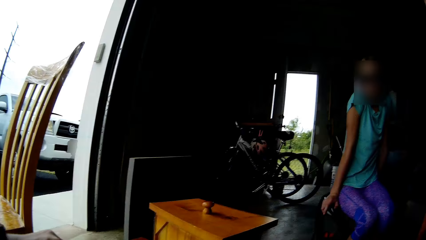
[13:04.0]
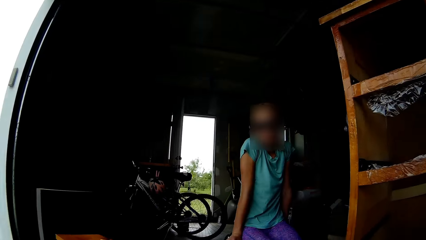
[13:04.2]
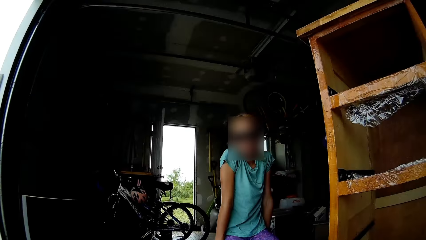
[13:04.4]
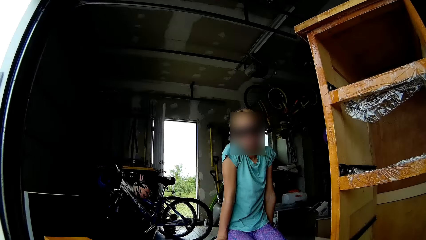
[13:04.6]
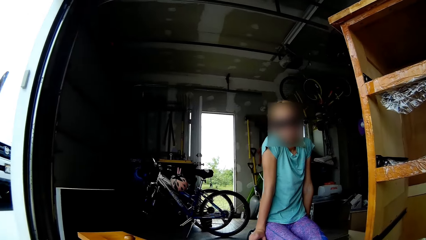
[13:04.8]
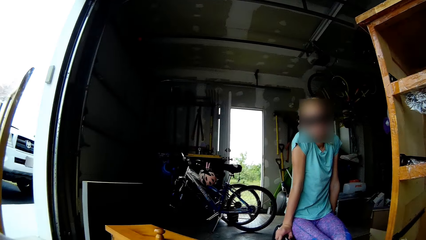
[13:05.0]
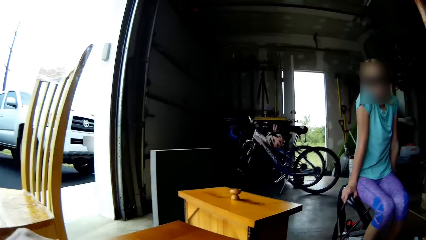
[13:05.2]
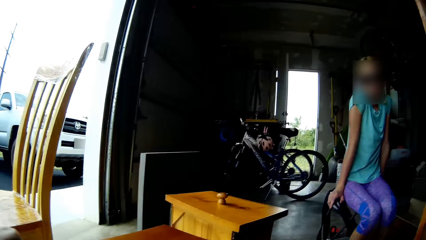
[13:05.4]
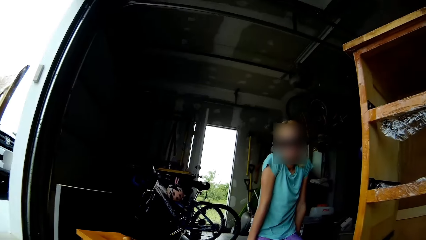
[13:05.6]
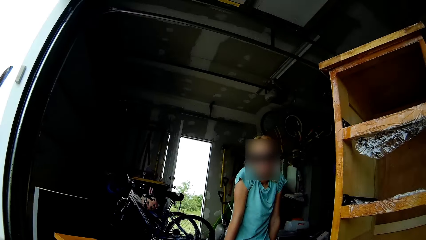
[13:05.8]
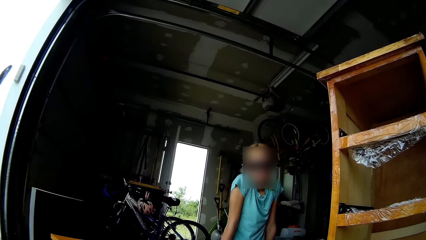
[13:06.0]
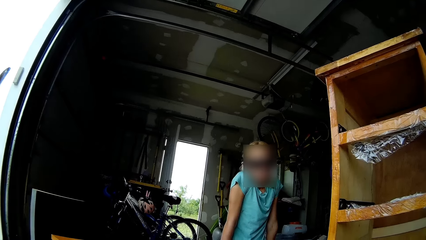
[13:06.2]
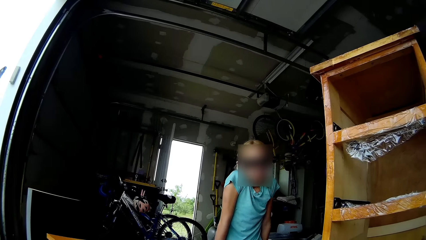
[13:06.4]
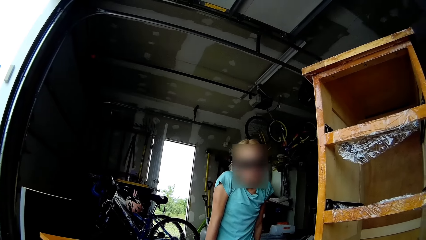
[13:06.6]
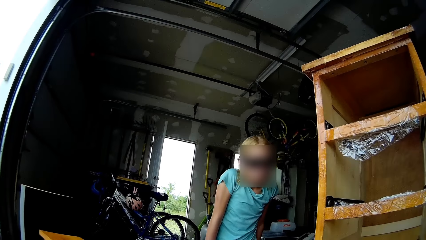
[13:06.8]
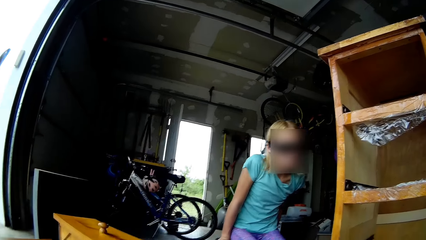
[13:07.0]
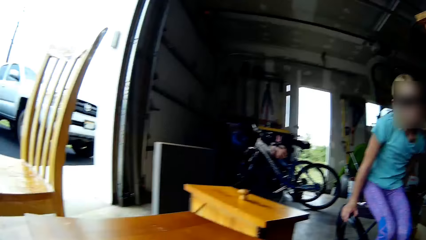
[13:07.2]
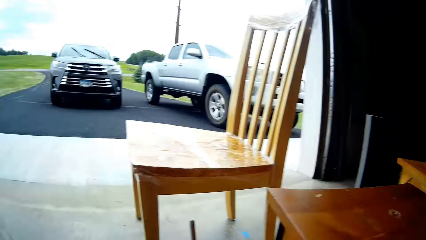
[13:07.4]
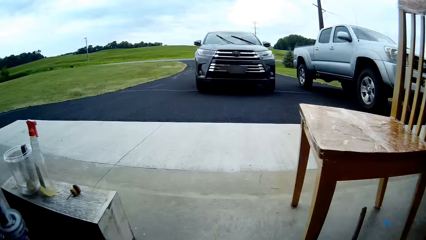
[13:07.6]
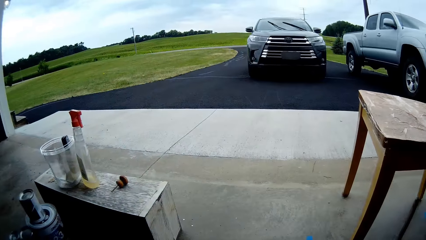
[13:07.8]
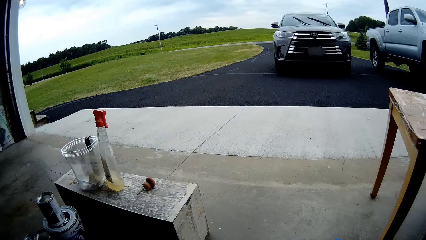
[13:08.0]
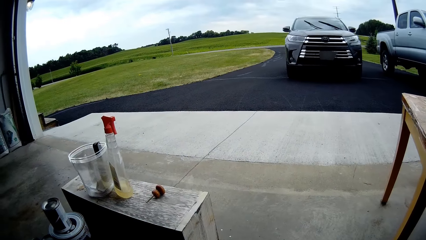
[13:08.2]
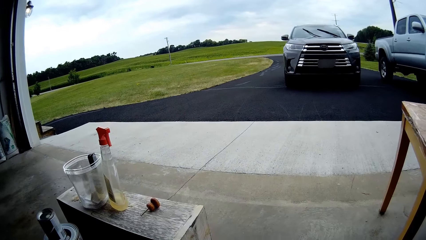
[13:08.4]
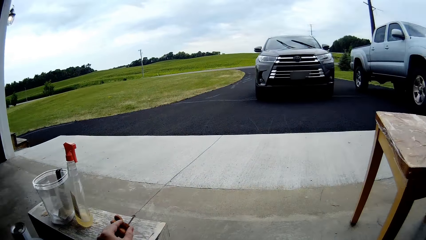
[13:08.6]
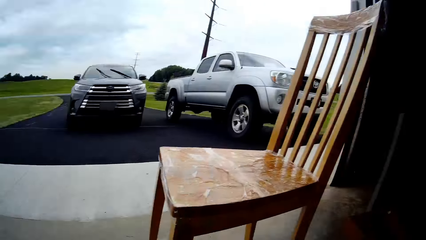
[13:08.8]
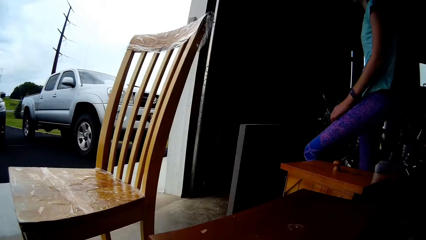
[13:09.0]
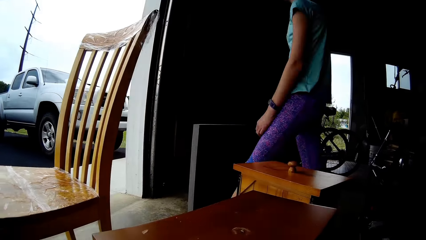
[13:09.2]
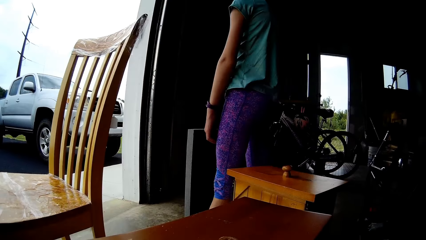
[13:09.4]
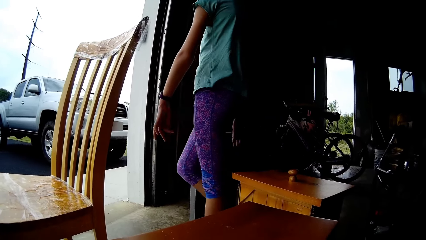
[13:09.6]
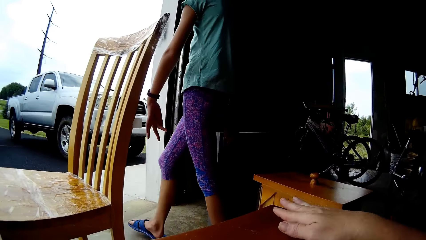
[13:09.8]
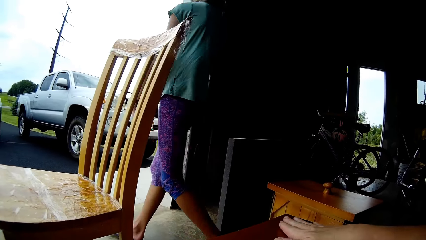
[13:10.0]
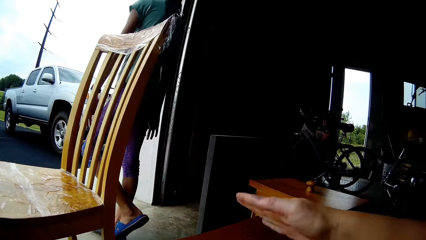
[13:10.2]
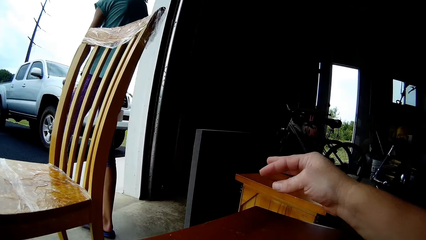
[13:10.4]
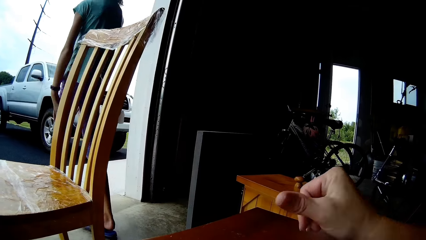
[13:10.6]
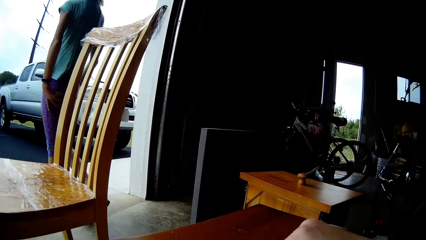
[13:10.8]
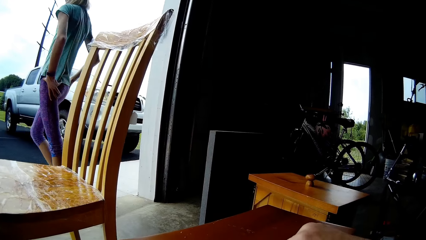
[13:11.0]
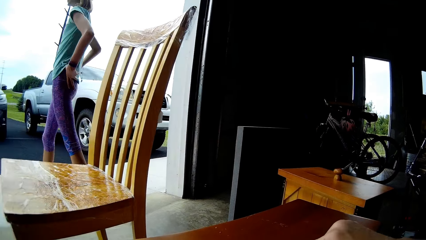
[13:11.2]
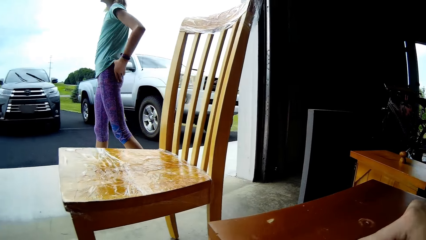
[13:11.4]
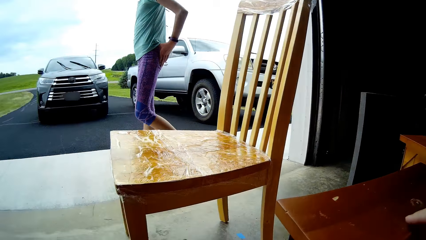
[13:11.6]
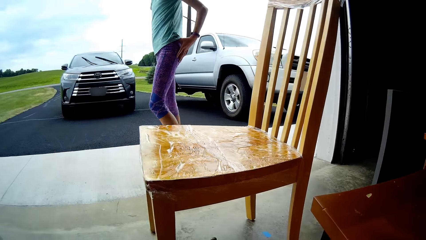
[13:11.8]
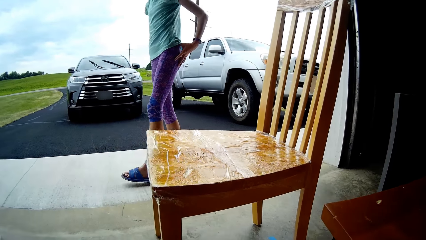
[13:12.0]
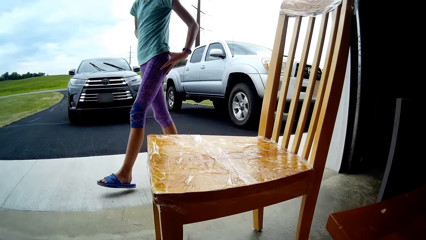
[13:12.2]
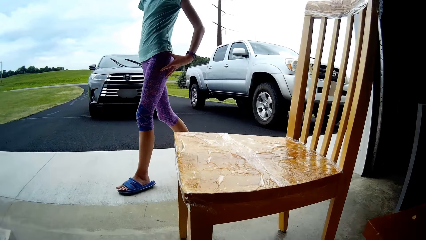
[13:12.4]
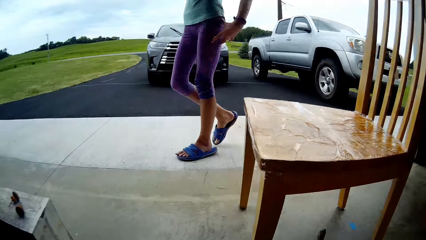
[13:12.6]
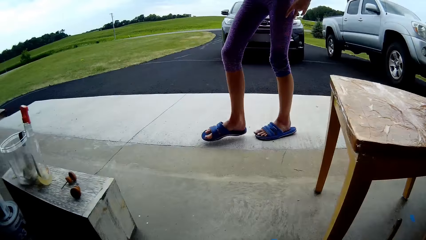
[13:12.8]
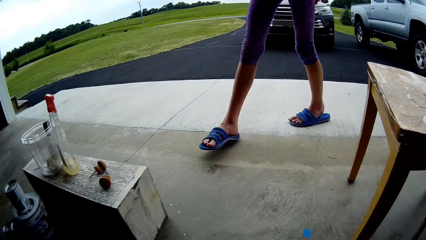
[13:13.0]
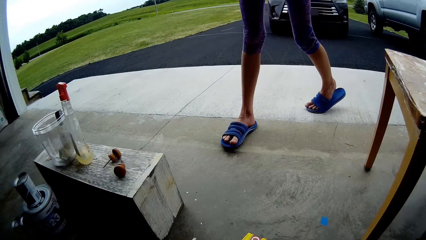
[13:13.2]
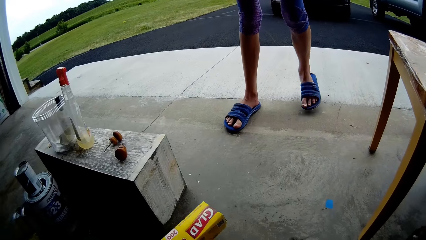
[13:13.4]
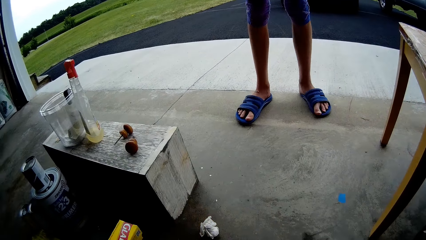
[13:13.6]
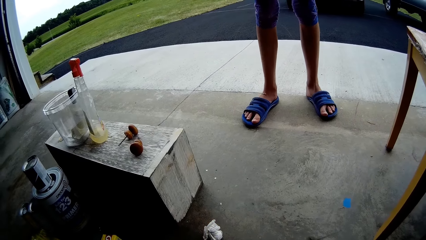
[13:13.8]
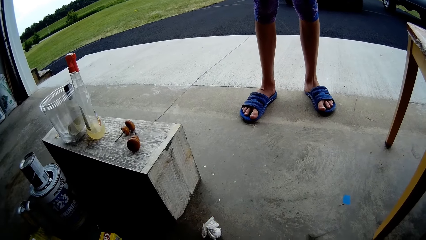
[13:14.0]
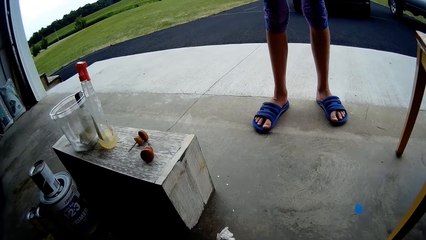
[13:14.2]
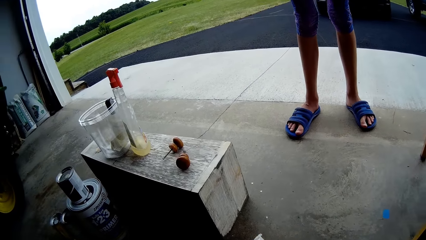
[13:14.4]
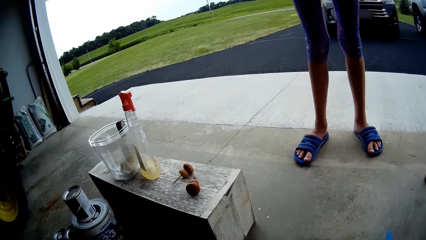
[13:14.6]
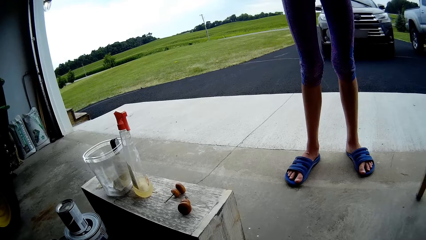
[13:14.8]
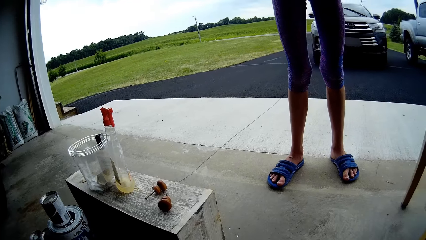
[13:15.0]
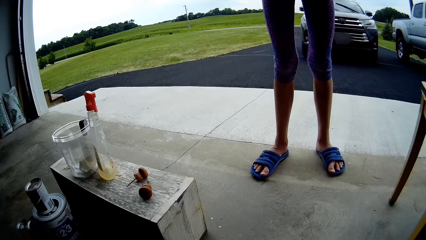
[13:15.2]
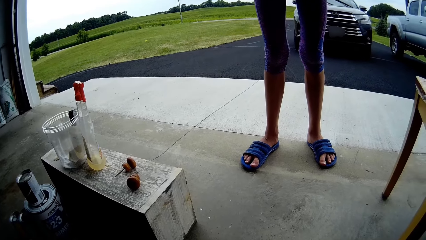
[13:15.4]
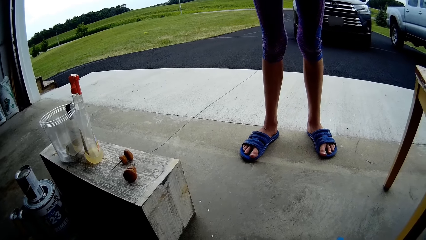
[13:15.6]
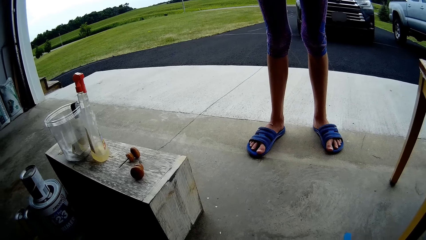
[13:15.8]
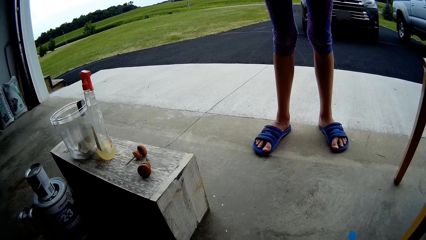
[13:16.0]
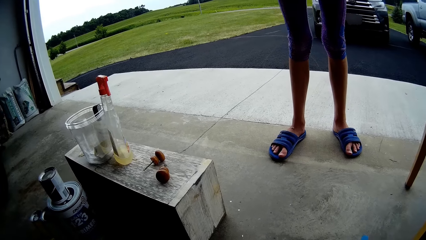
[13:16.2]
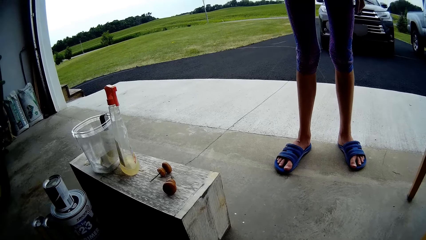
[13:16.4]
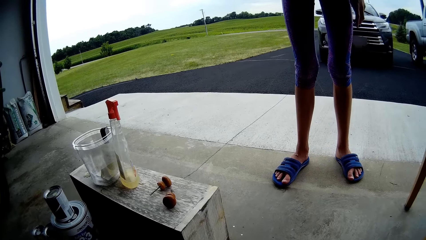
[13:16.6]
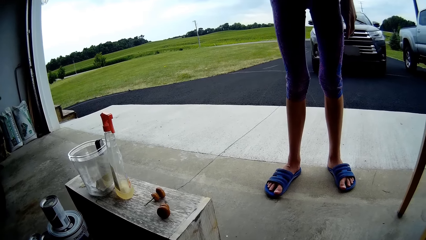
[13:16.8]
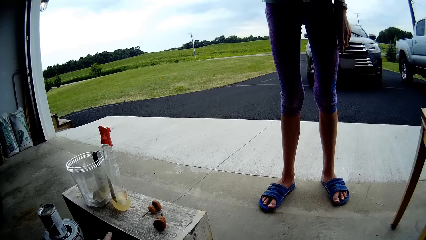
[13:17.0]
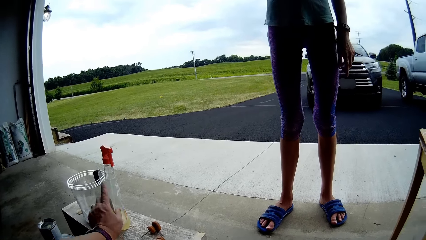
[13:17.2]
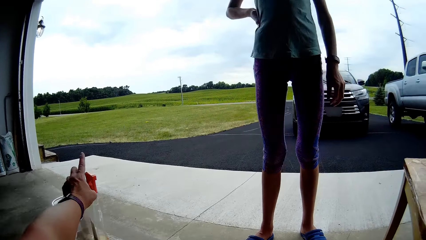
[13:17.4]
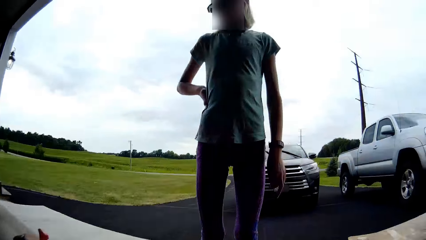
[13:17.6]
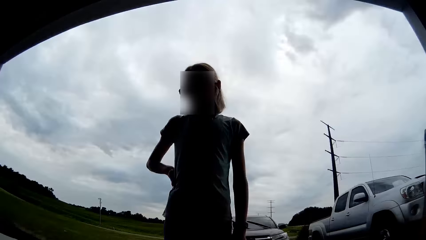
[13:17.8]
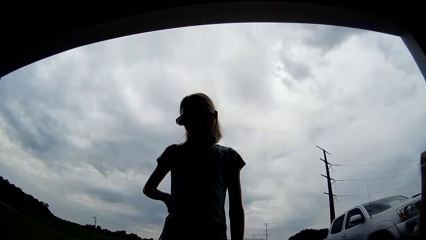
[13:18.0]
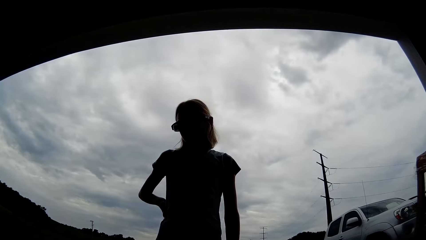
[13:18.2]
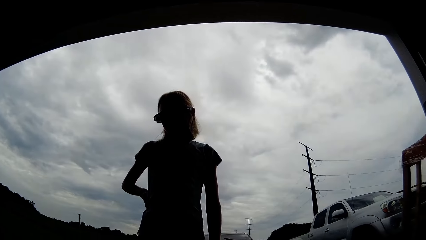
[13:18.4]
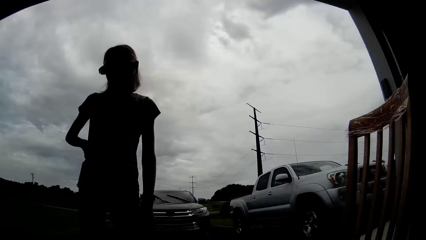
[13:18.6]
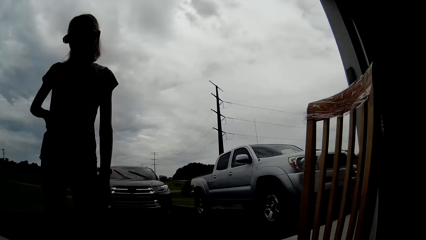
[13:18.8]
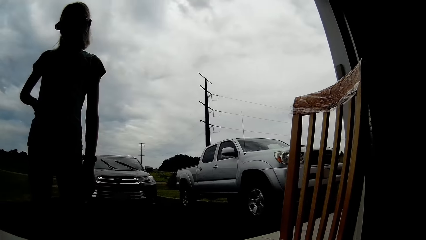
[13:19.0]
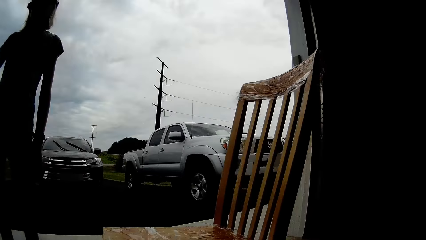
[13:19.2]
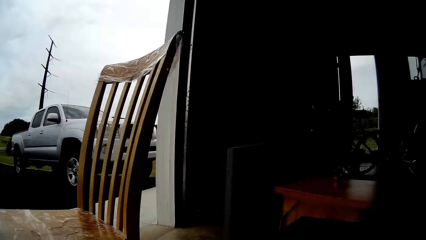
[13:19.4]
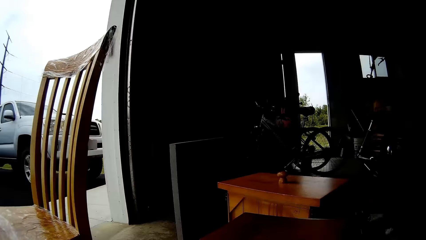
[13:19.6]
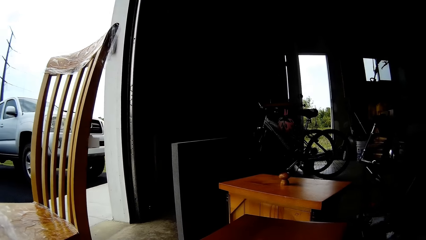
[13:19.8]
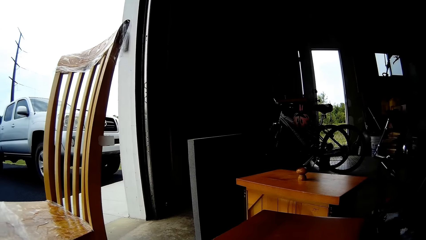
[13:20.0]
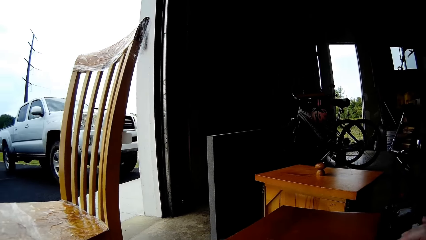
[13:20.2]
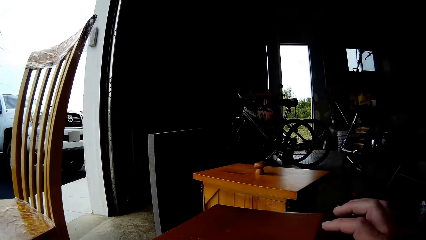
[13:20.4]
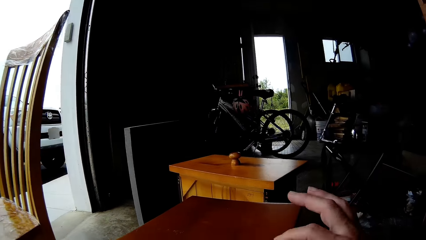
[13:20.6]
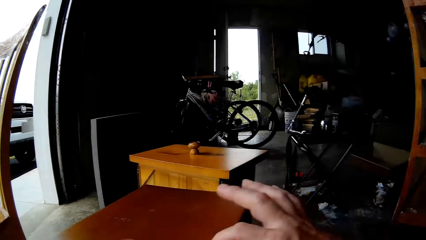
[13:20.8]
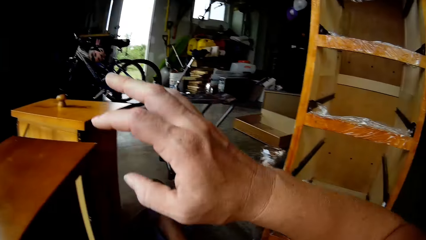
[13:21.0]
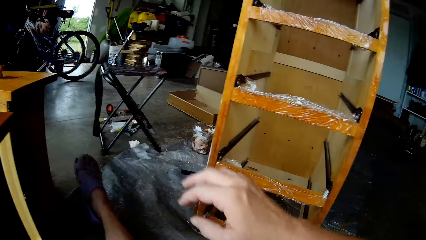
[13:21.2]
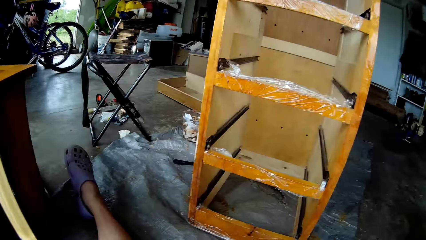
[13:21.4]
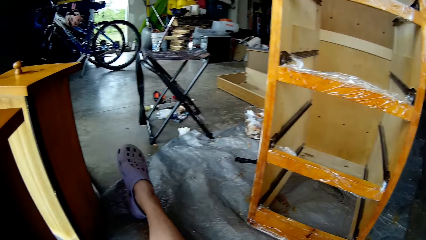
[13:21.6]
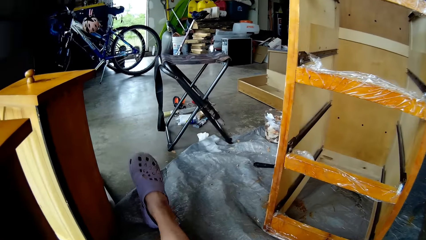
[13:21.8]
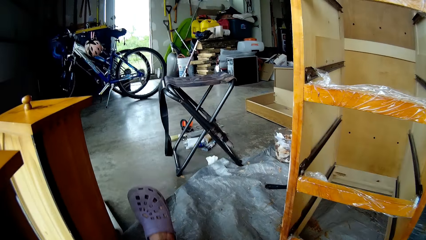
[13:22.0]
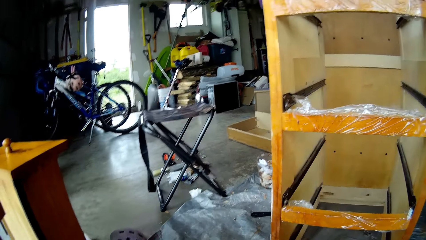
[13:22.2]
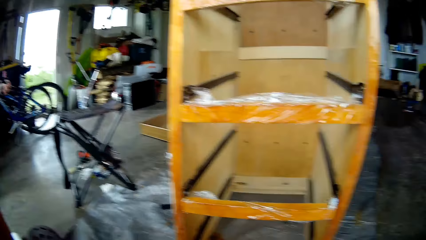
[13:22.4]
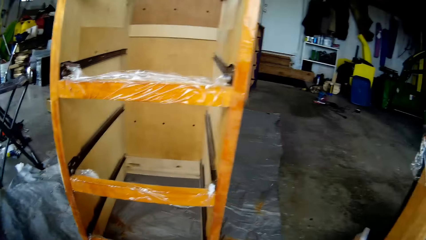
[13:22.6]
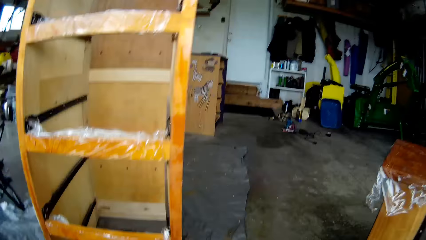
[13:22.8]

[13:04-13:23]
The camera wearer looks around. The lady looks at the camera wearer. The camera wearer looks at the lady. The lady stands up and steps forward. The camera wearer looks around. The lady walks around. The camera wearer wipes the table and moves the hand. The lady walks outside, touches the waist, and steps forward. She walks around. The camera wearer moves the hand. The lady looks at the camera wearer. The camera wearer looks around. They point at something with the finger. They look around. They feel the table paint and look around. They remove the hand from the table.
